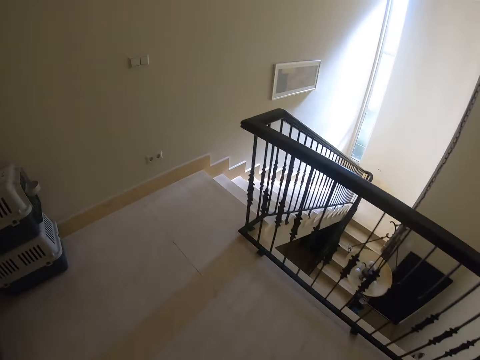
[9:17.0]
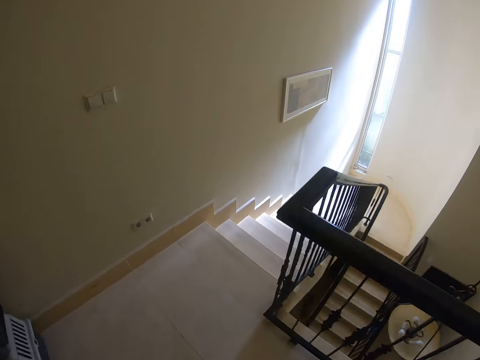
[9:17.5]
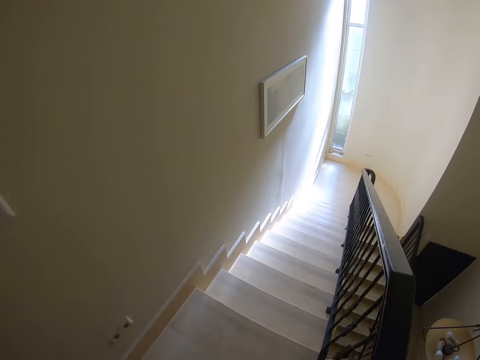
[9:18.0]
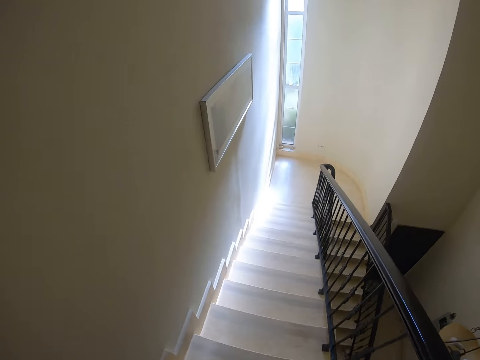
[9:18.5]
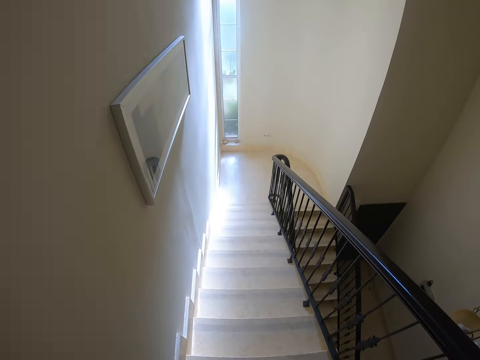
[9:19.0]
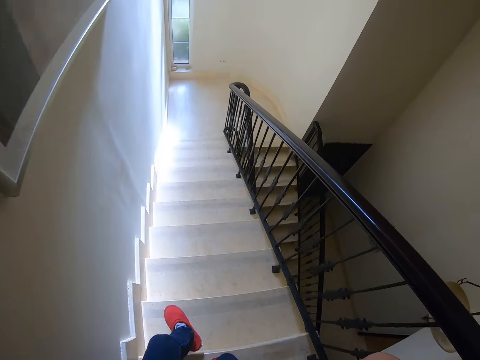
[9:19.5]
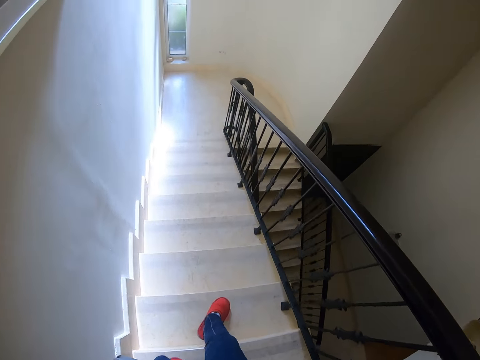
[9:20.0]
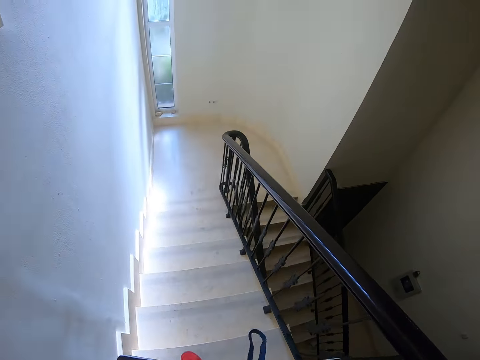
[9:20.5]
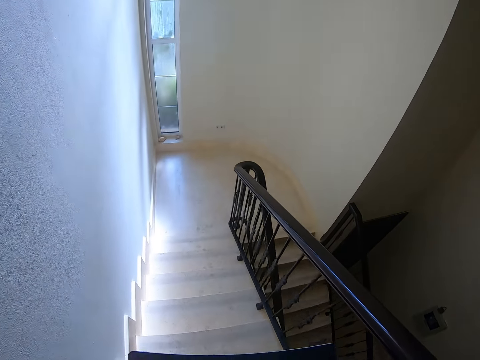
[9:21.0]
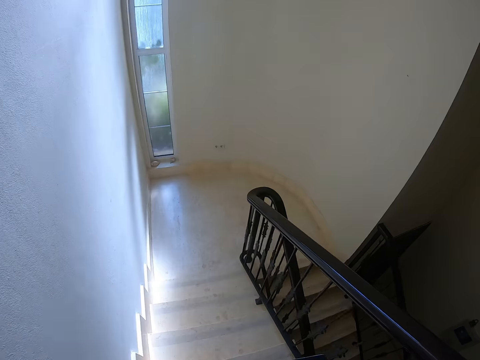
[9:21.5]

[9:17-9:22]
The camera wearer walks down the stairs.

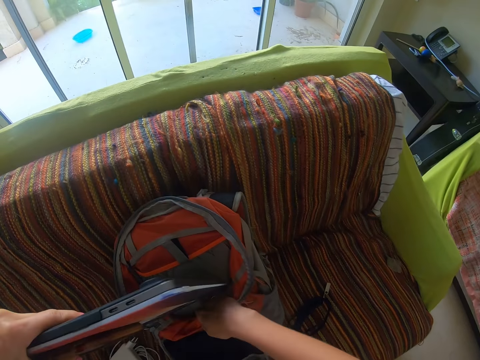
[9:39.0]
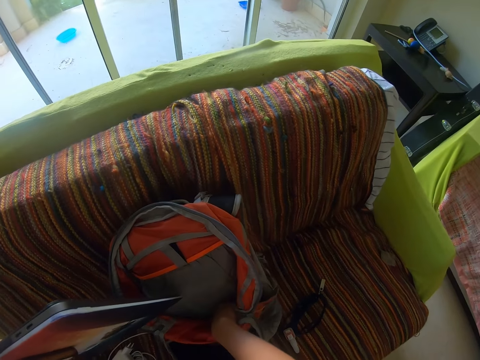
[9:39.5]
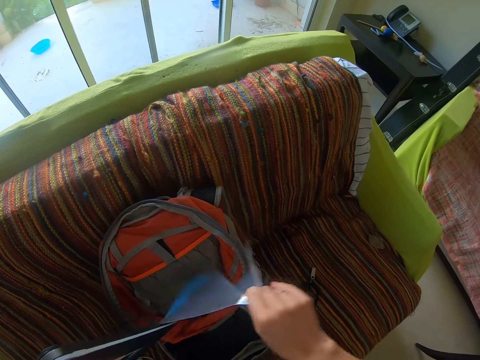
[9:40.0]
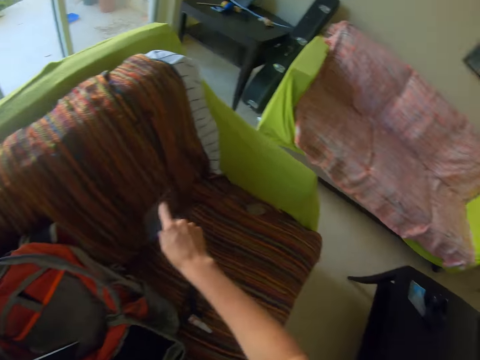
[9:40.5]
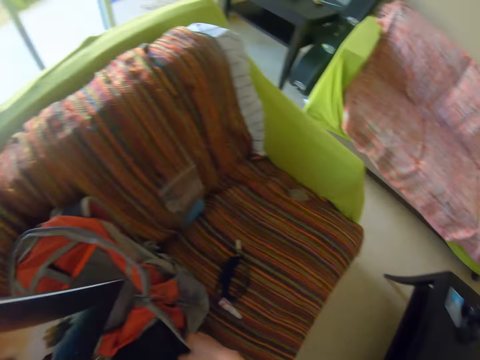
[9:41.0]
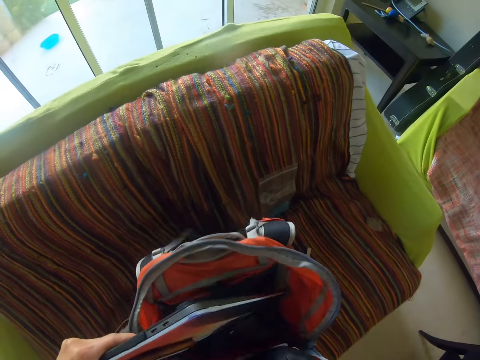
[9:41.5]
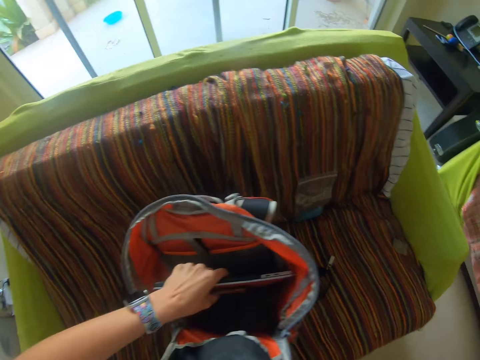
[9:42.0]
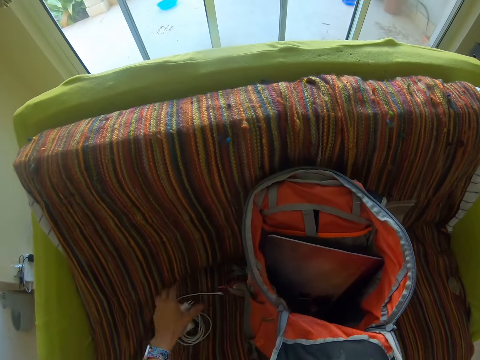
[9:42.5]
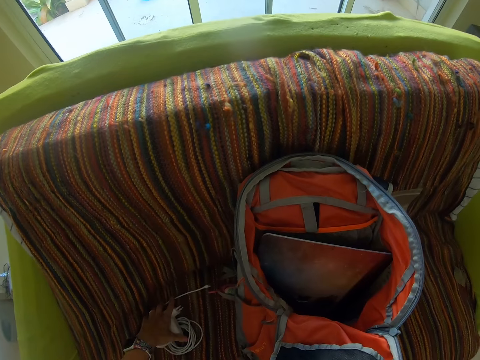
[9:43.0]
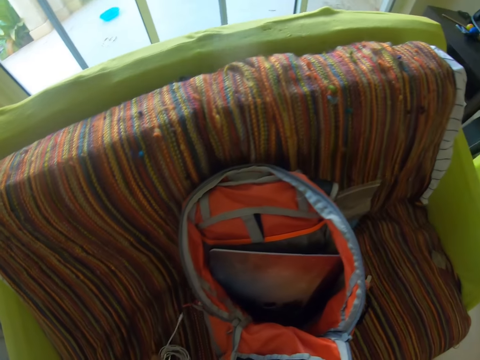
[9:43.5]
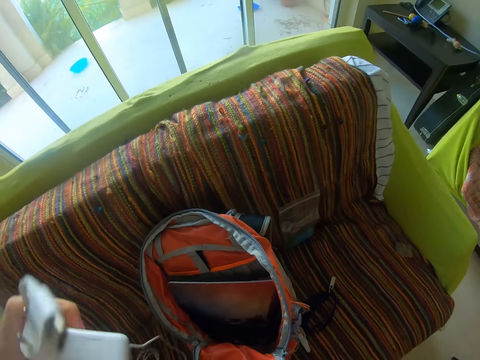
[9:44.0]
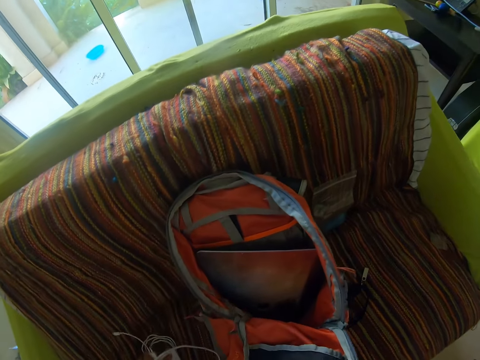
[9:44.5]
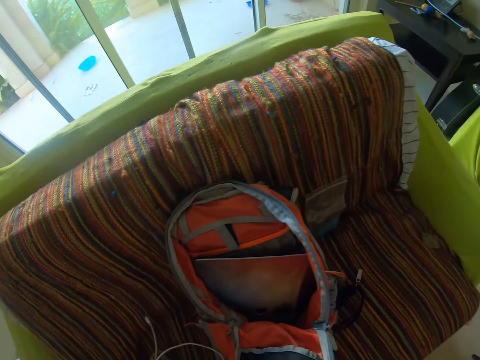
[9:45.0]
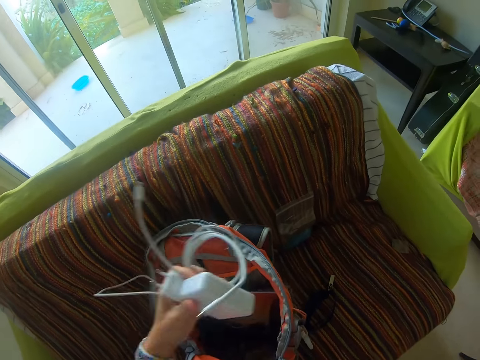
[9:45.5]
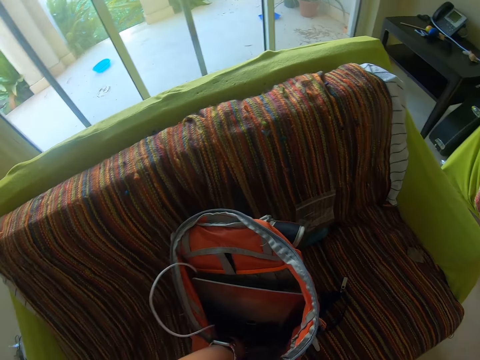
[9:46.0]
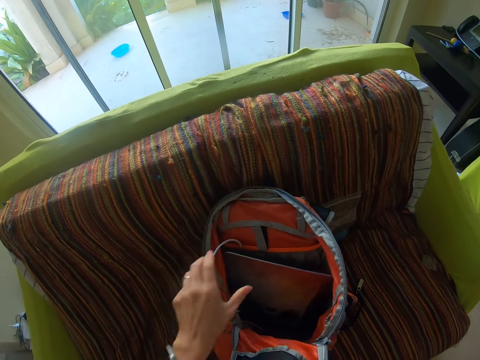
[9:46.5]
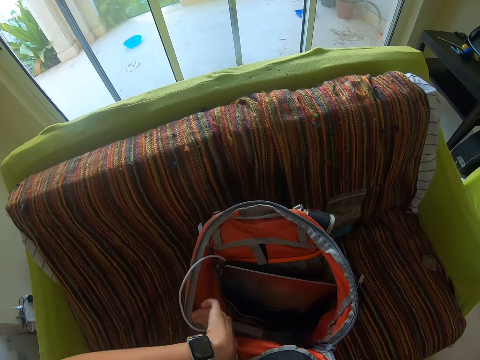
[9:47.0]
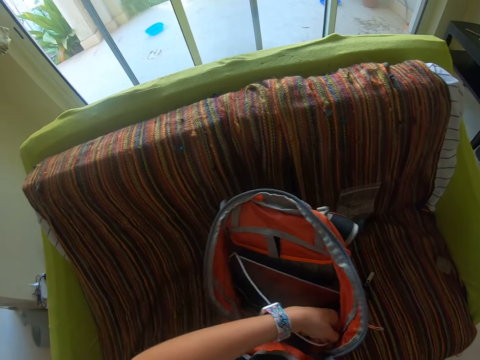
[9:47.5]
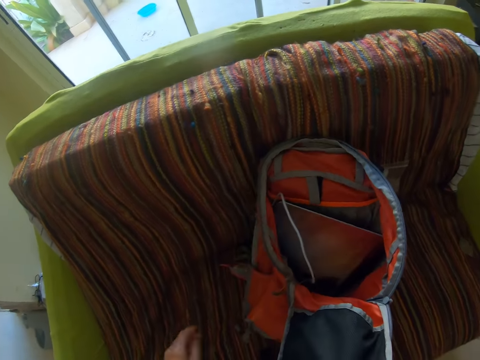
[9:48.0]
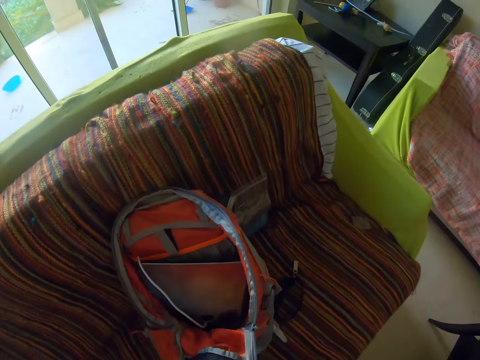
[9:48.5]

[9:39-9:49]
The camera wearer removes a plastic bag from the bag. They put the plastic bag on the couch. They fit the laptop in the bag. They pick the power charger. They put the charger in the bag.

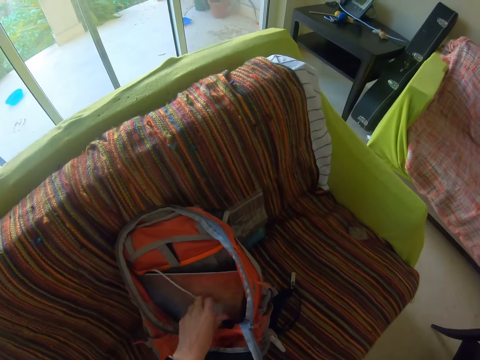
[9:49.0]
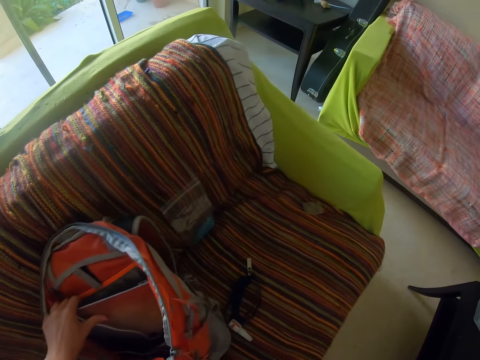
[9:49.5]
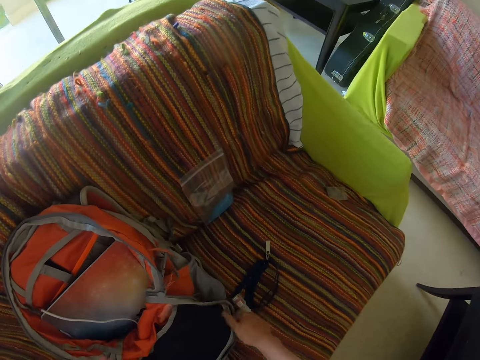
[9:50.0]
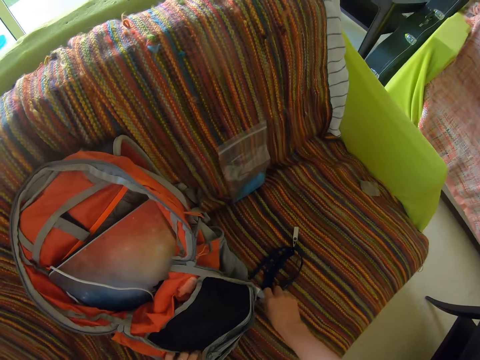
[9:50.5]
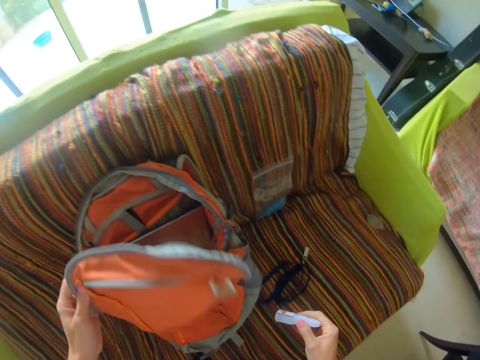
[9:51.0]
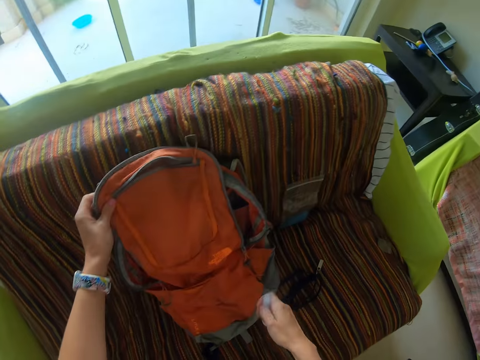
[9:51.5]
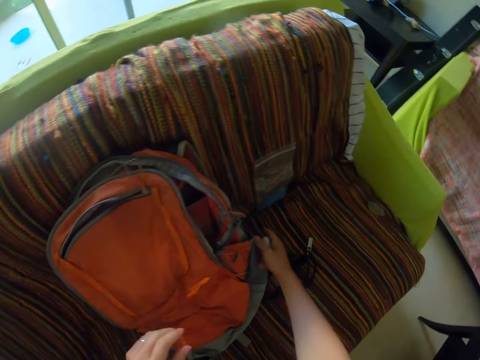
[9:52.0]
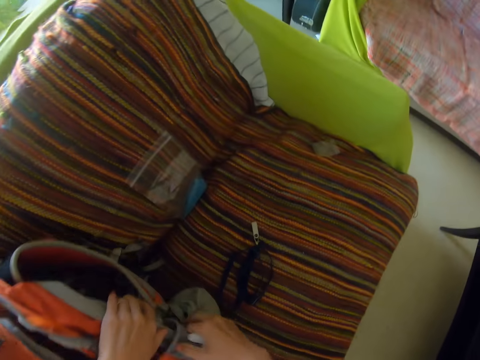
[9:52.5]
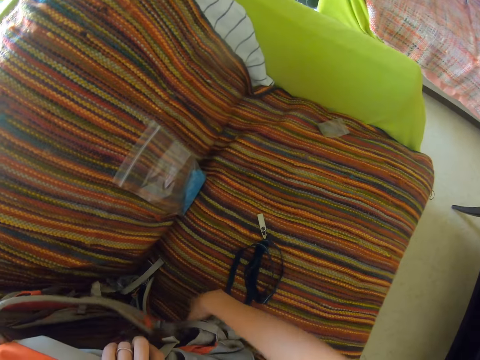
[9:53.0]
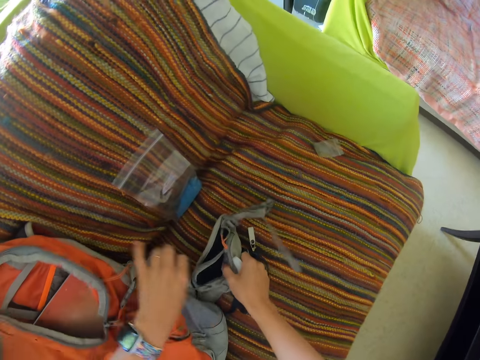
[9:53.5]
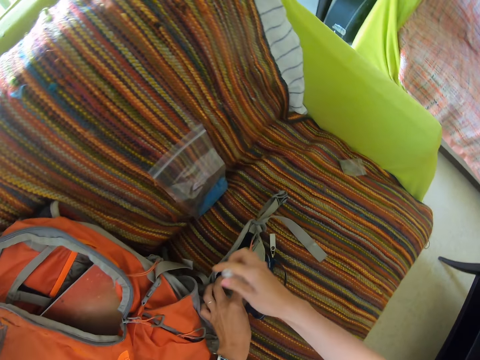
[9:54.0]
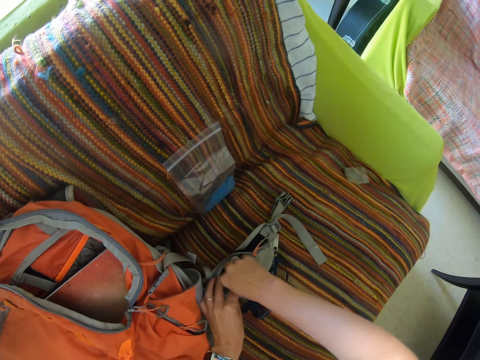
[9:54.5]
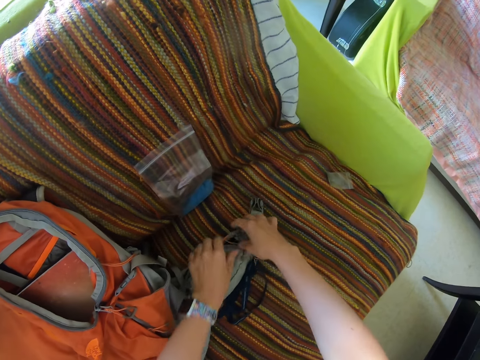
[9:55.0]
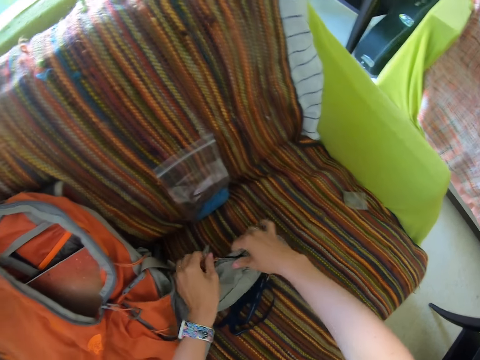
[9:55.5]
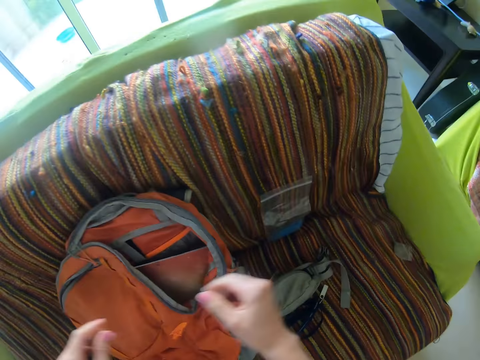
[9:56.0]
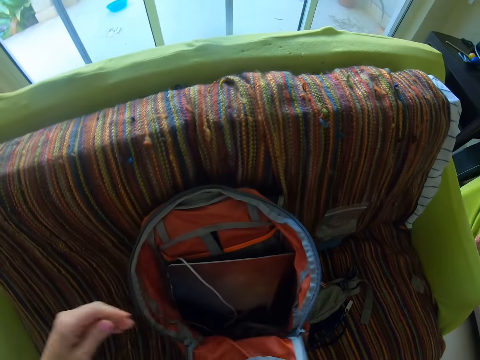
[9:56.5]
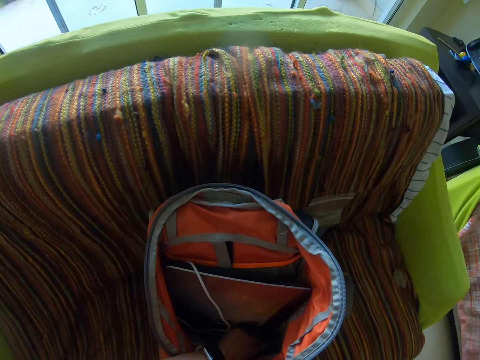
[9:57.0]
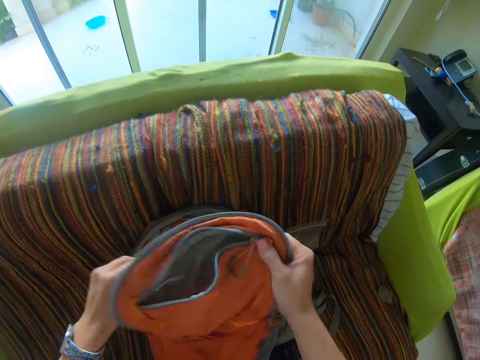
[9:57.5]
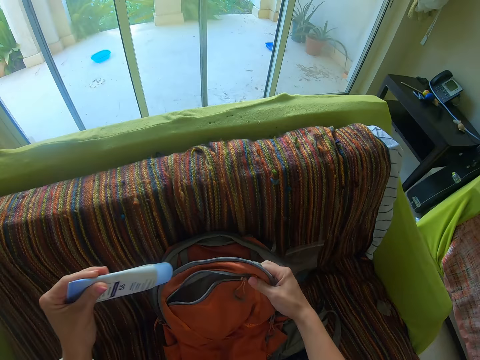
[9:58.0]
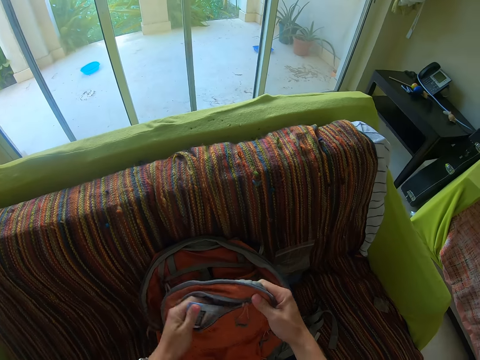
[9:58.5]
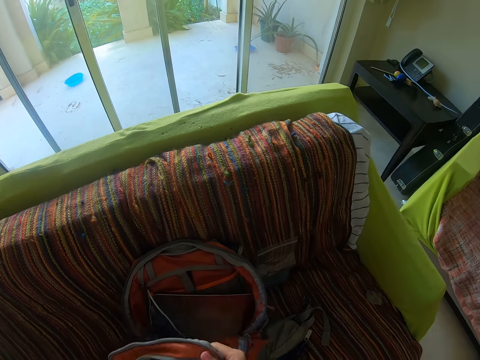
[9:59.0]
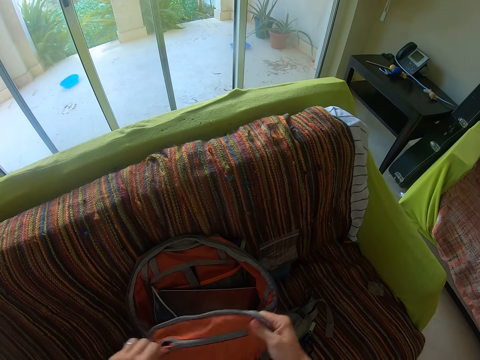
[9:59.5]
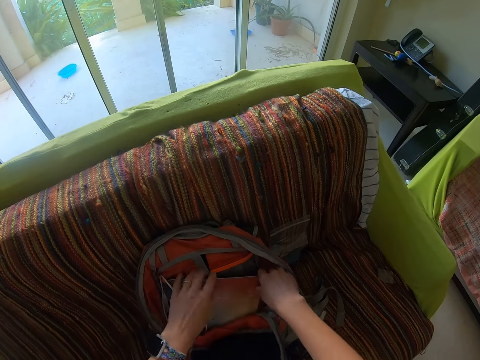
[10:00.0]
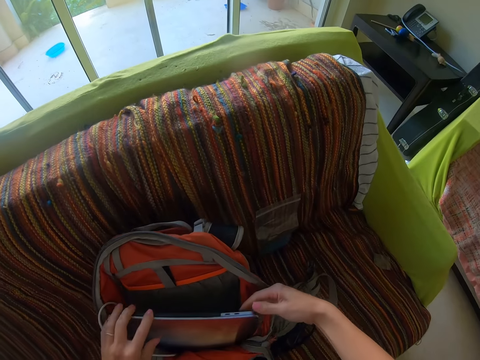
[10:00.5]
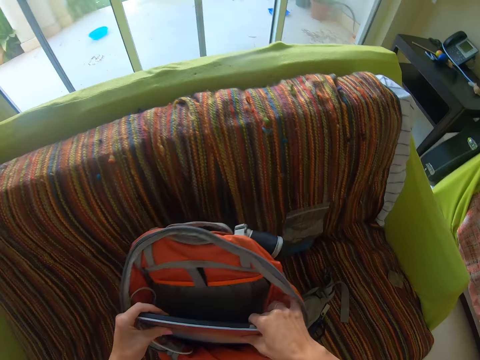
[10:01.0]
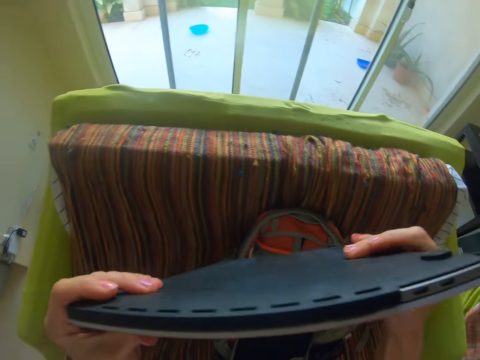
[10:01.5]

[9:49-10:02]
The camera wearer picks something. They pick the lotion on the bag. They put something in the bag pocket. They pick the lotion in the bag. They put it in the front bag pocket and zip the front pocket. They pick the laptop from the bag.
